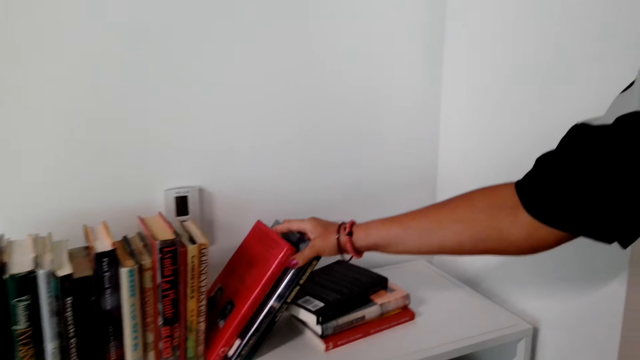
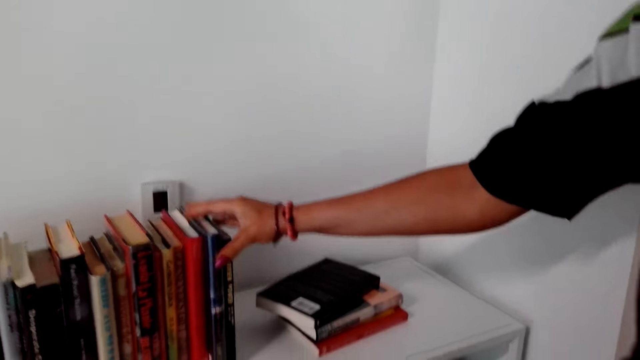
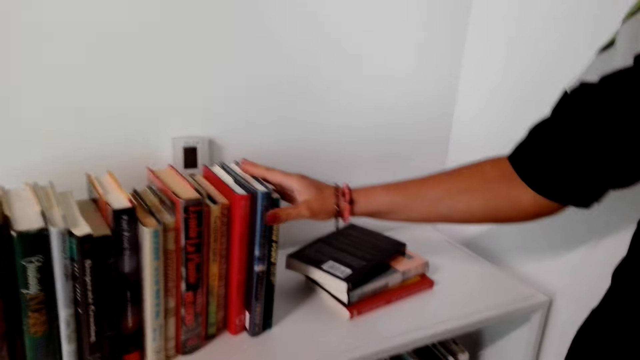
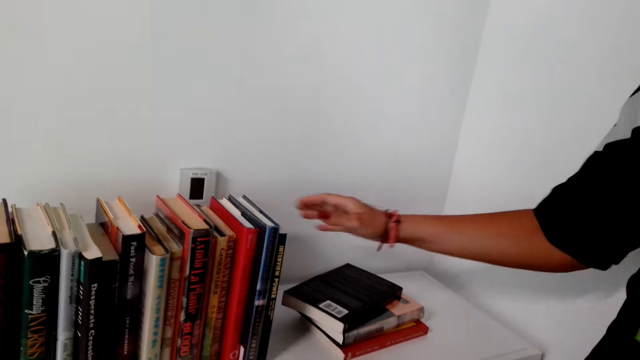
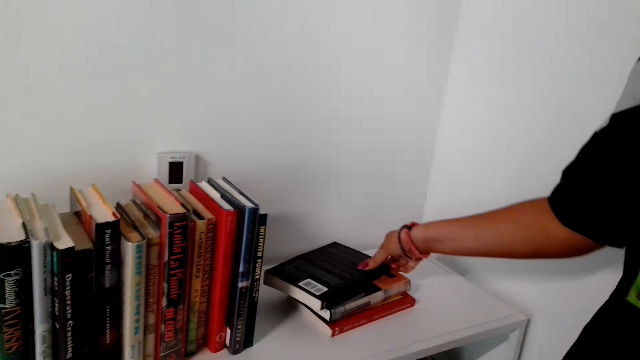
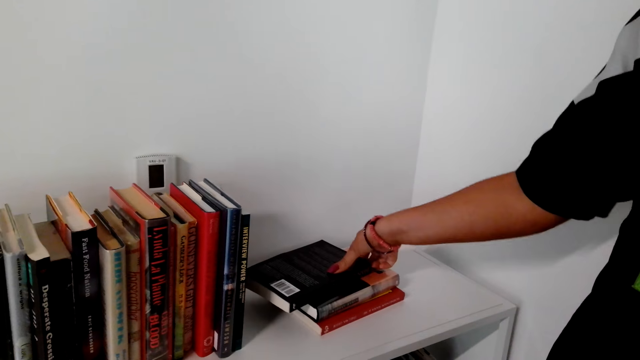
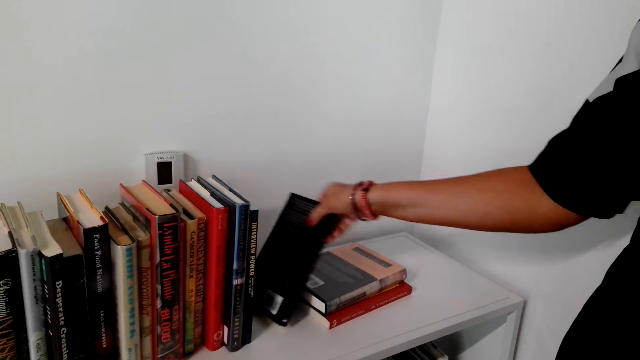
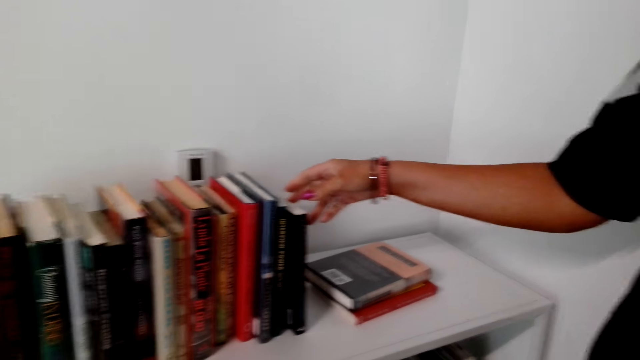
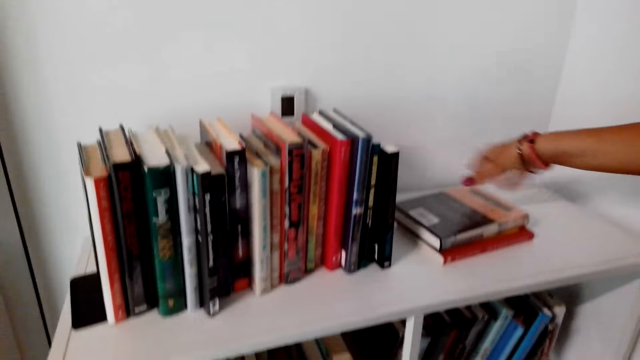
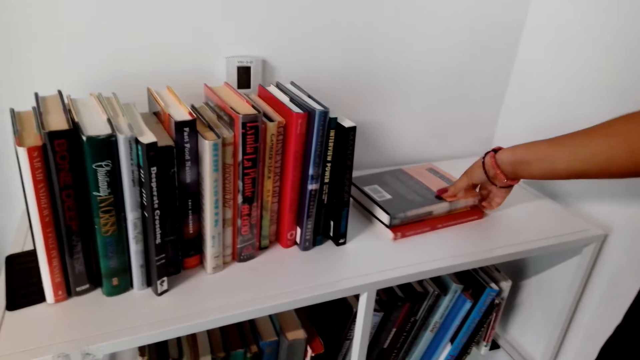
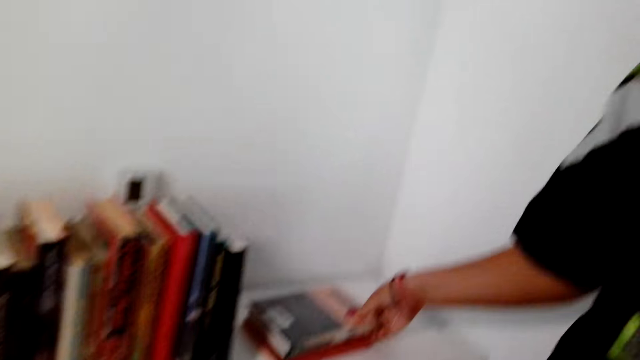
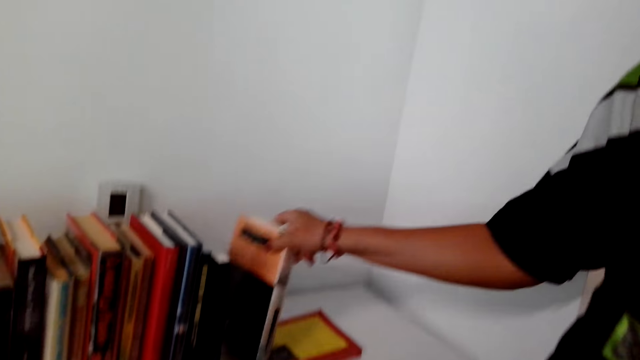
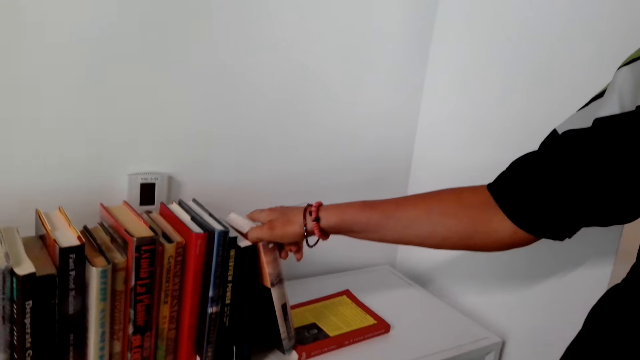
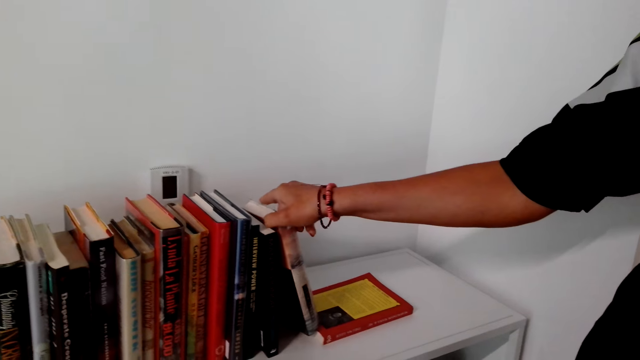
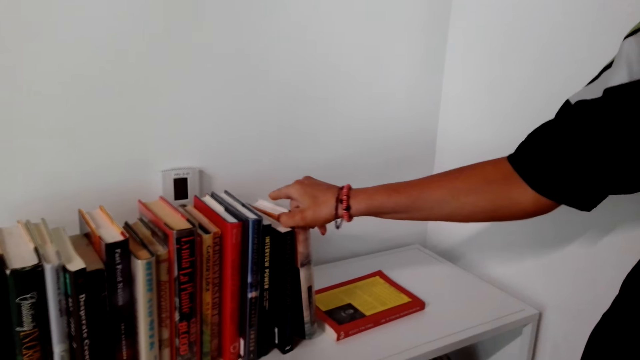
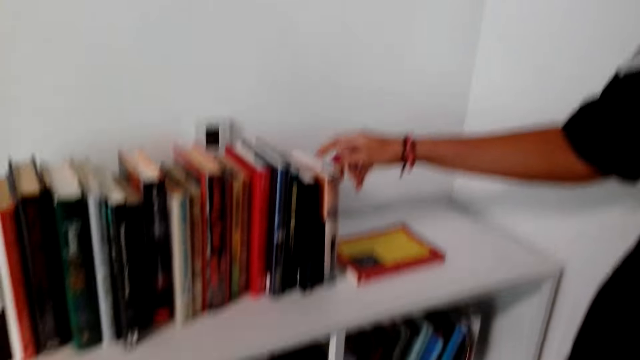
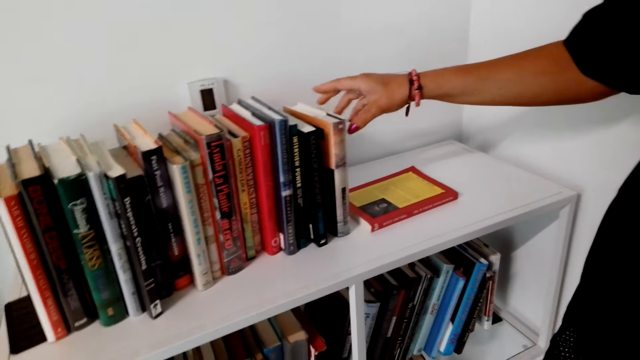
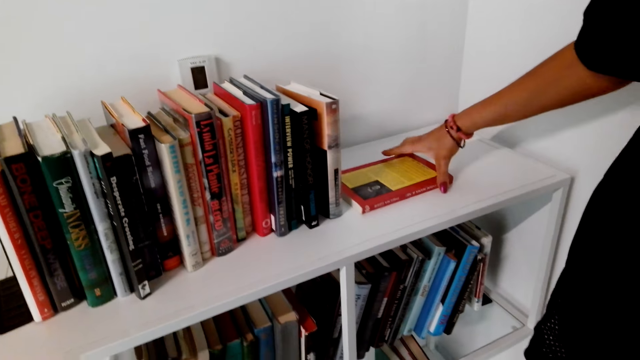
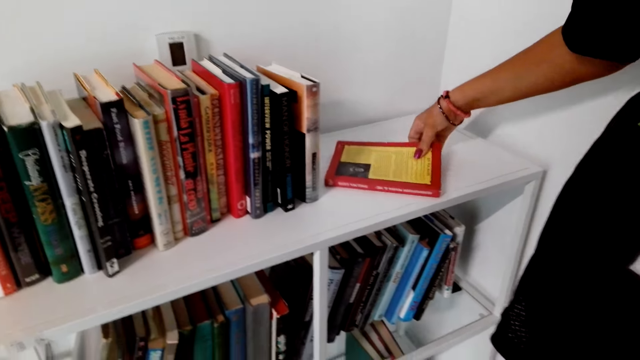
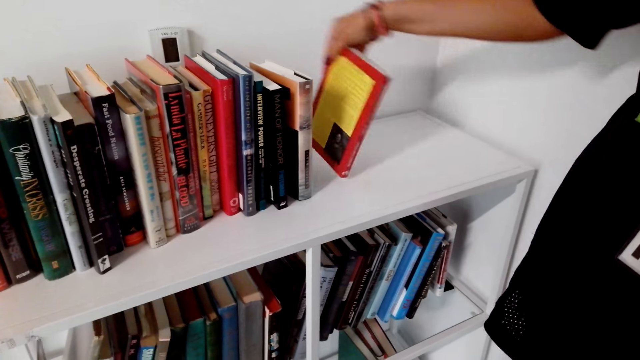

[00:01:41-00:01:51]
The camera wearer talks to a woman. The woman aligns the books on a drawer. The woman talks to the camera wearer. The woman talks to the camera wearer again. The woman touches the books on the shelf with the right hand.

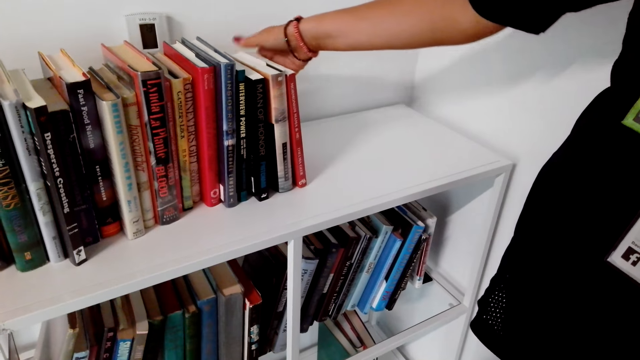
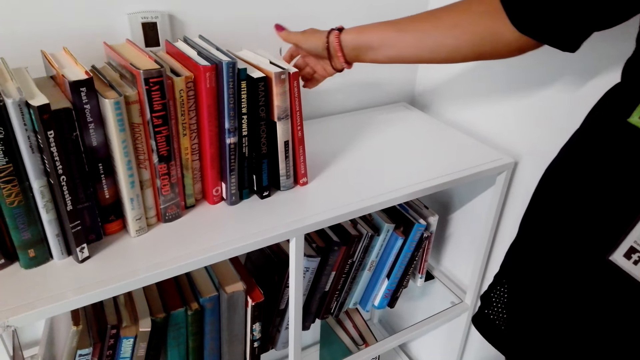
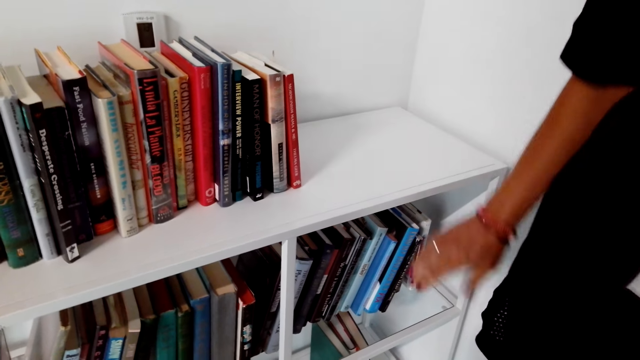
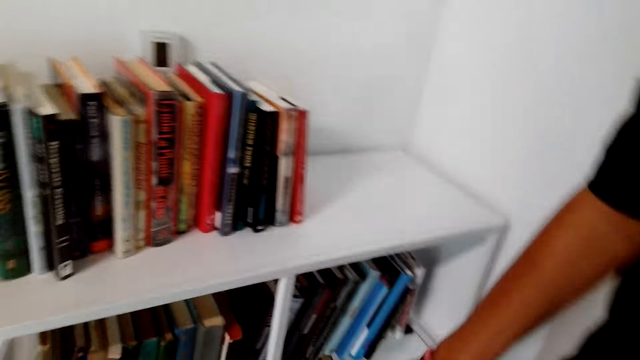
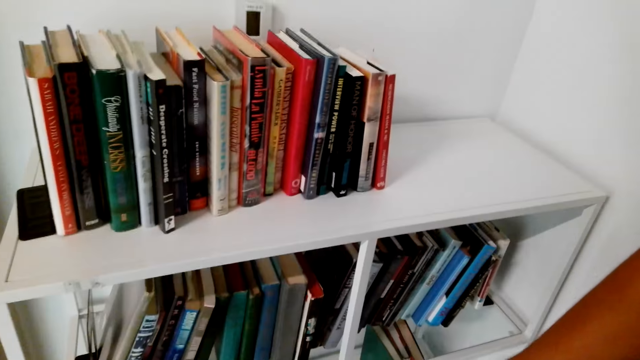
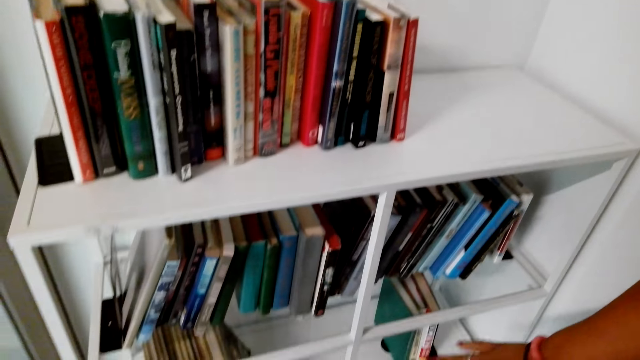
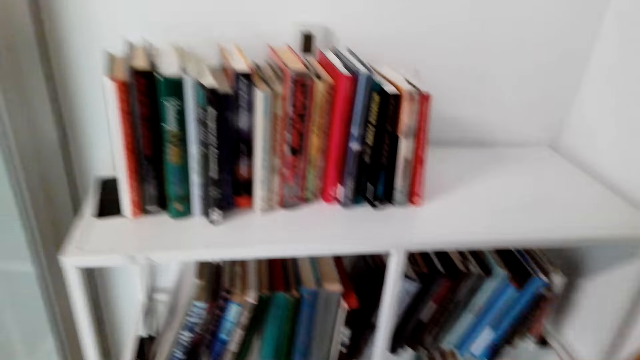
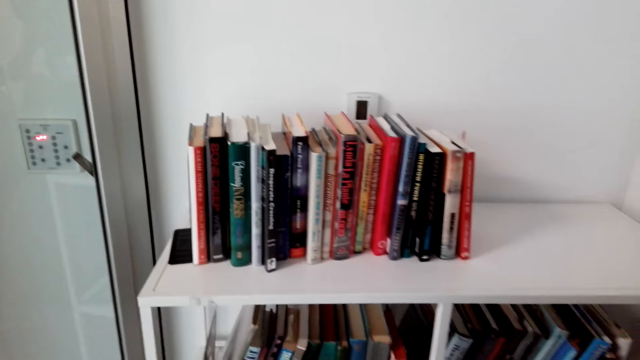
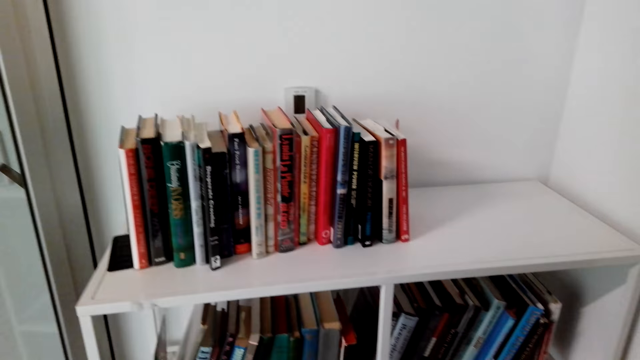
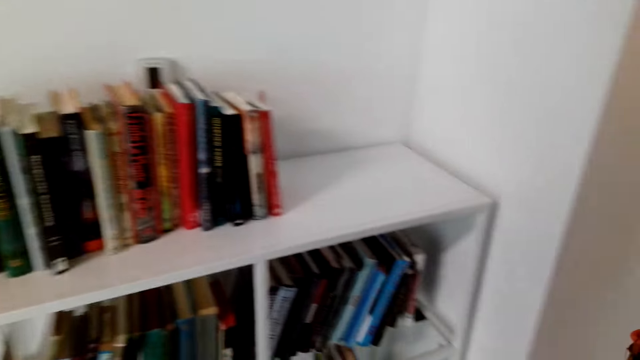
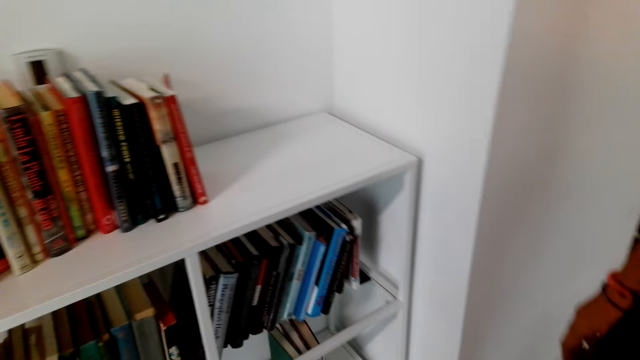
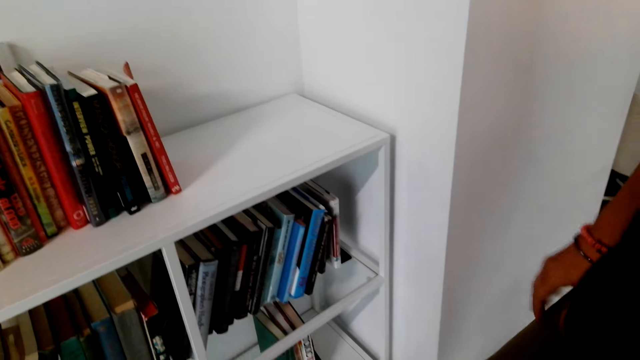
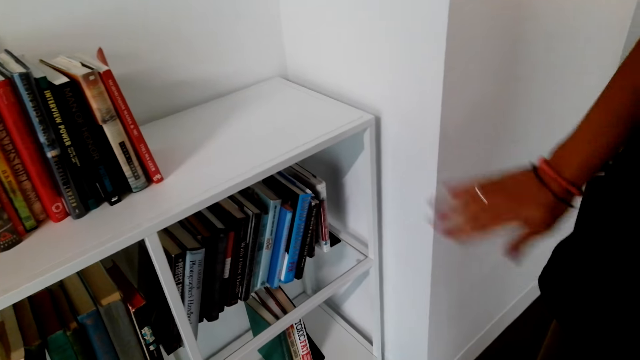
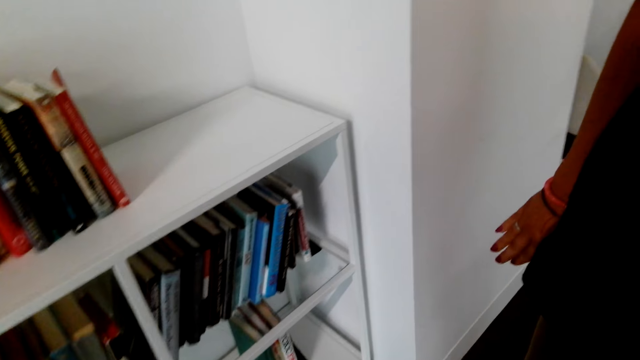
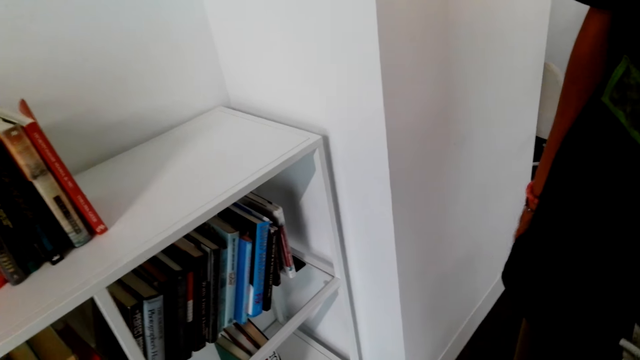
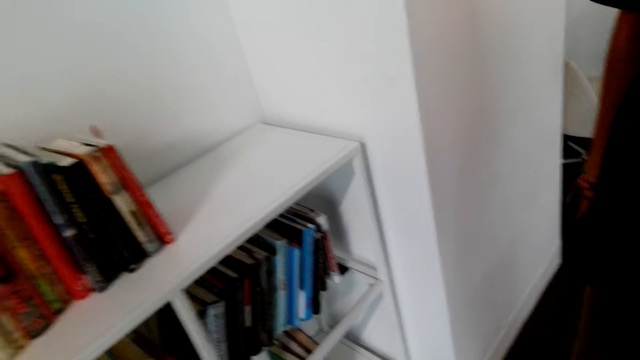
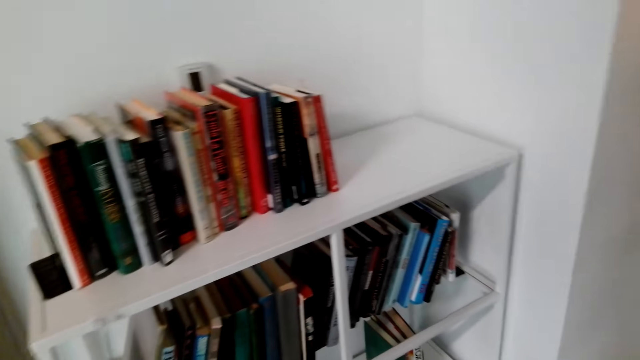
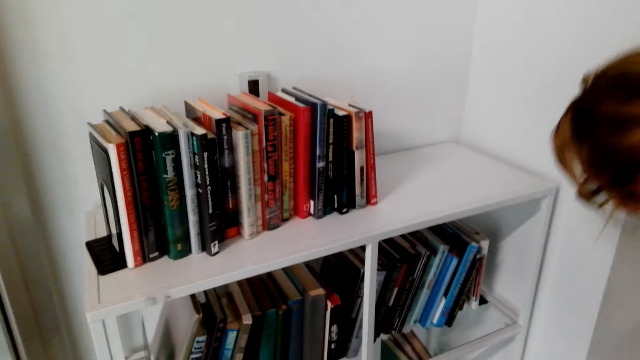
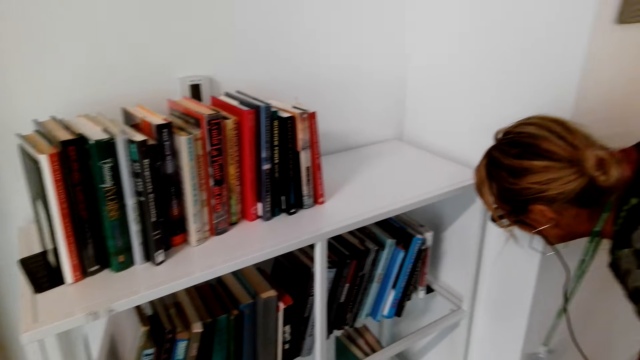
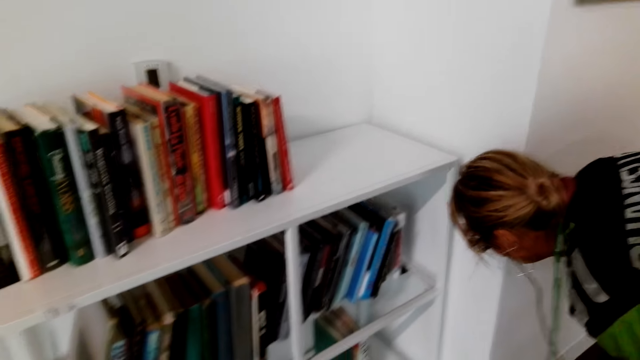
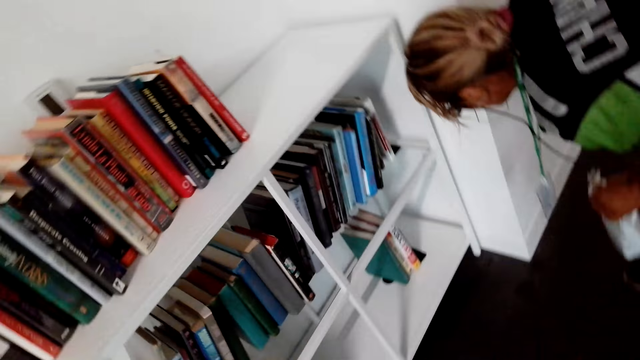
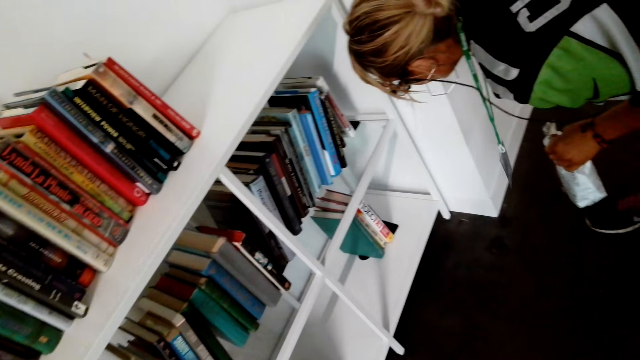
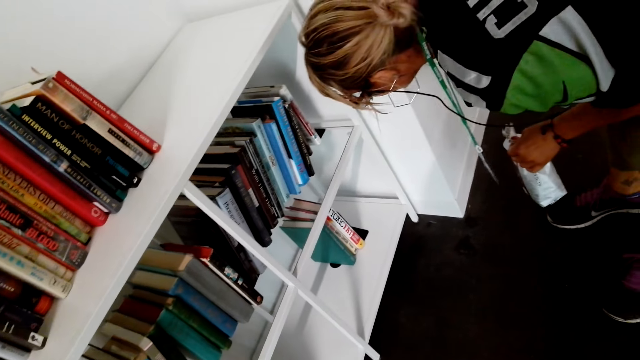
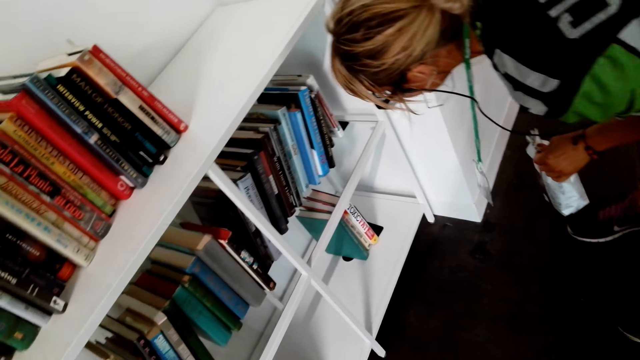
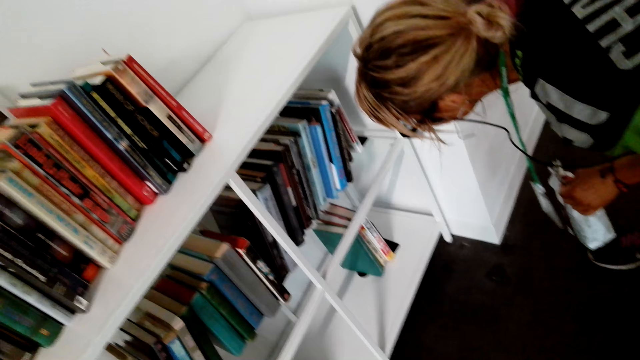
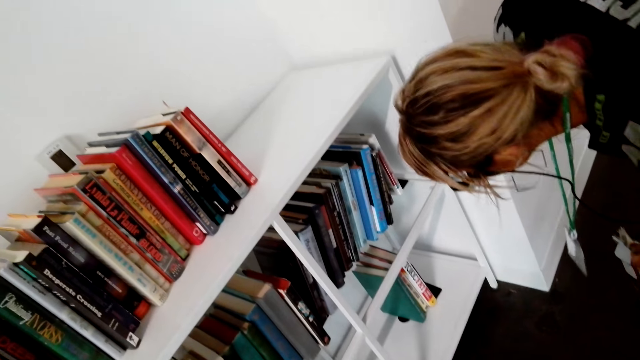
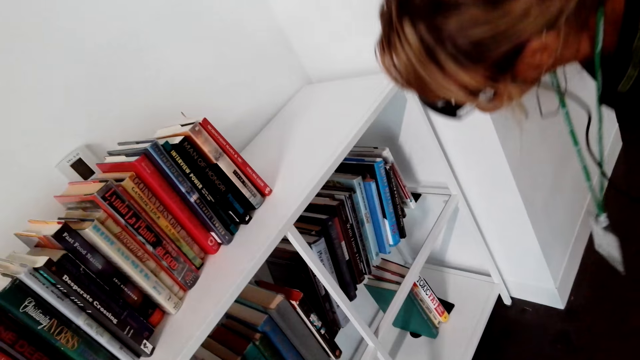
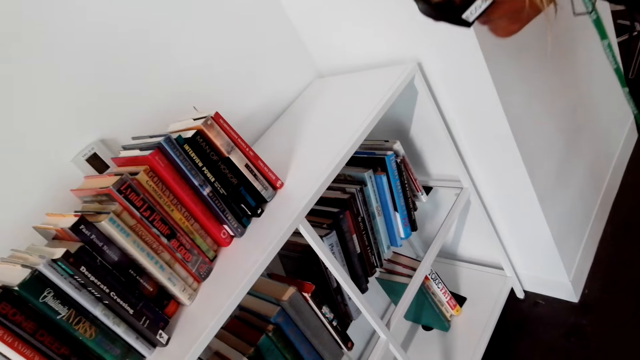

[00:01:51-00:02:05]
The camera wearer talks to a woman. The woman talks to the camera wearer. The camera wearer talks to the woman. The woman talks to the camera wearer. The woman talks to the camera wearer again. The camera wearer talks to the woman. The woman looks at the books on the shelf. The woman talks to the camera wearer.
